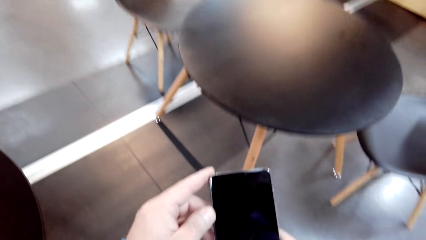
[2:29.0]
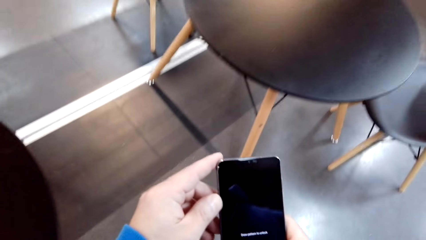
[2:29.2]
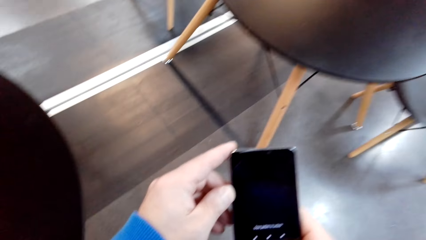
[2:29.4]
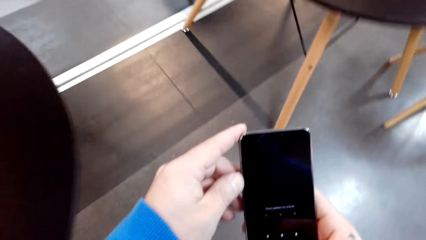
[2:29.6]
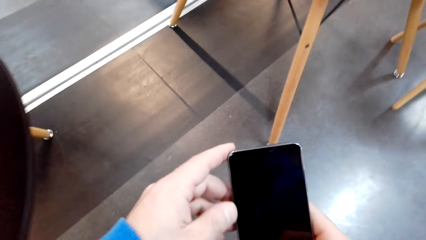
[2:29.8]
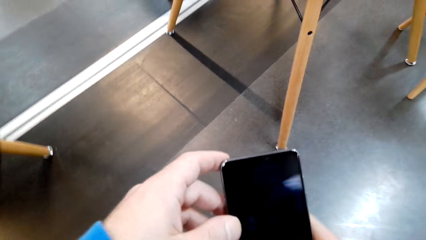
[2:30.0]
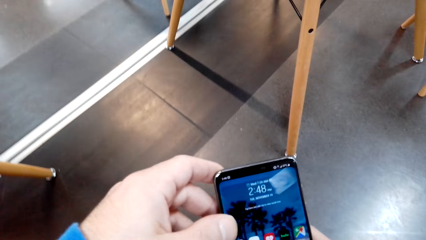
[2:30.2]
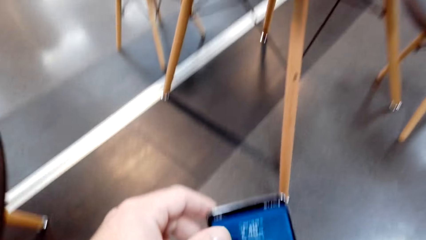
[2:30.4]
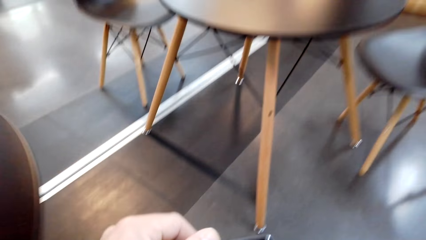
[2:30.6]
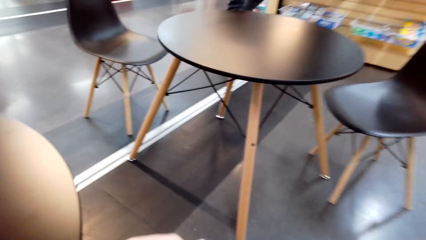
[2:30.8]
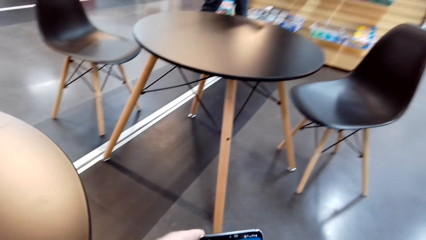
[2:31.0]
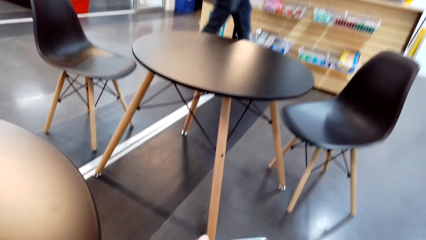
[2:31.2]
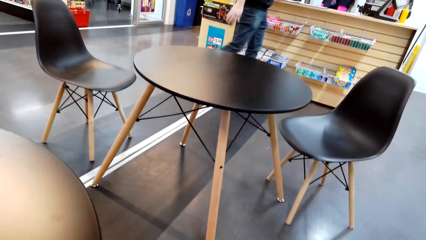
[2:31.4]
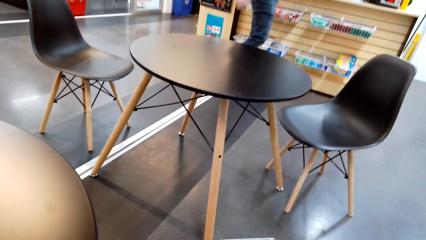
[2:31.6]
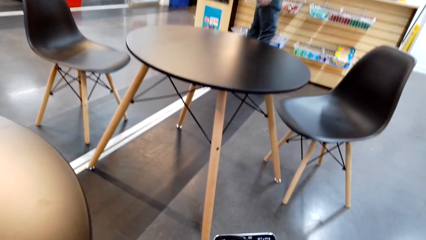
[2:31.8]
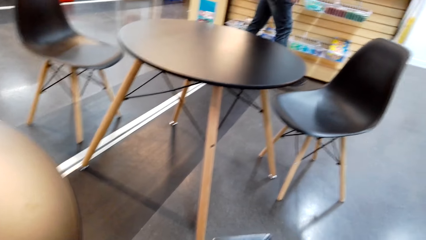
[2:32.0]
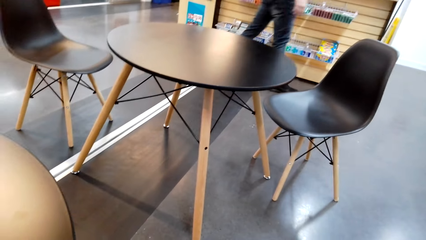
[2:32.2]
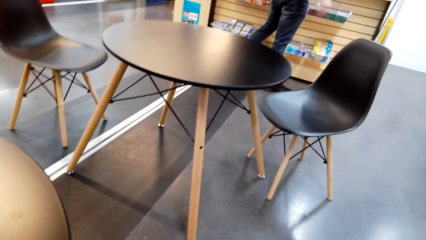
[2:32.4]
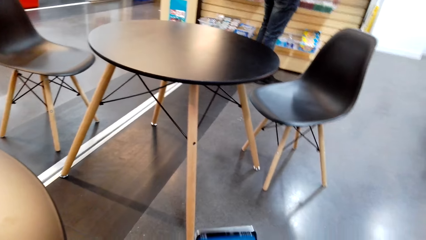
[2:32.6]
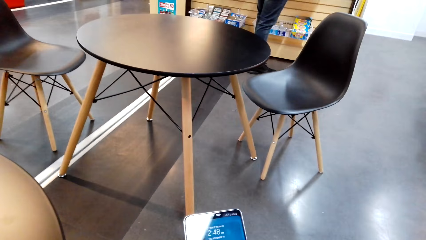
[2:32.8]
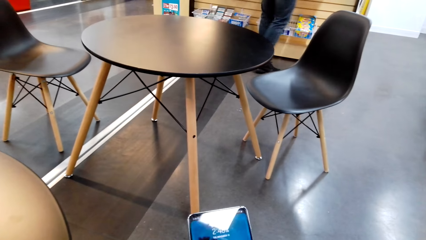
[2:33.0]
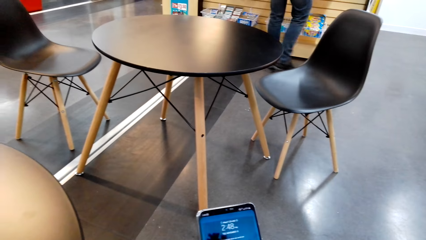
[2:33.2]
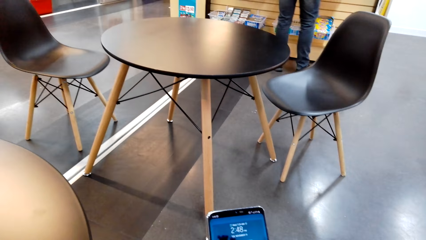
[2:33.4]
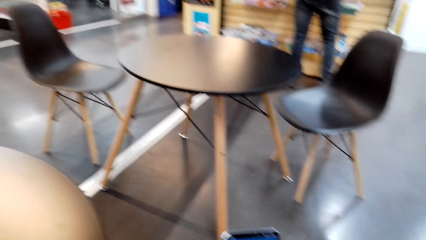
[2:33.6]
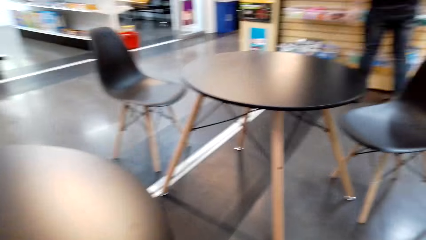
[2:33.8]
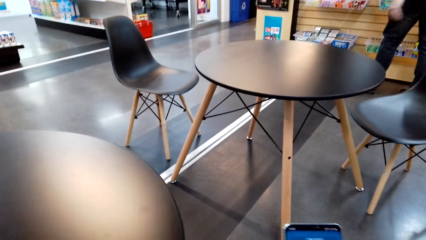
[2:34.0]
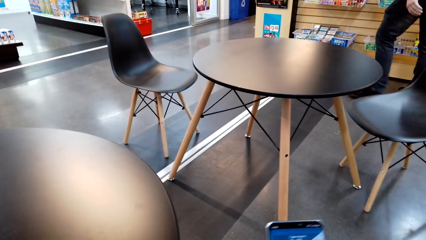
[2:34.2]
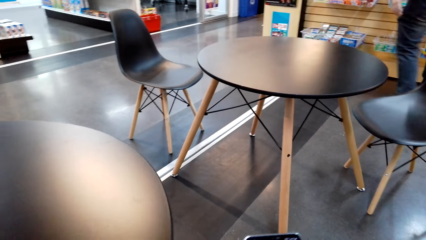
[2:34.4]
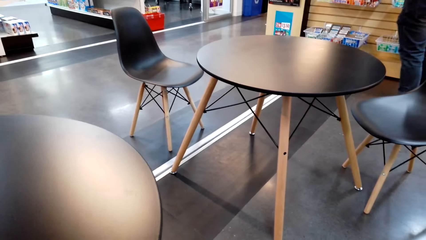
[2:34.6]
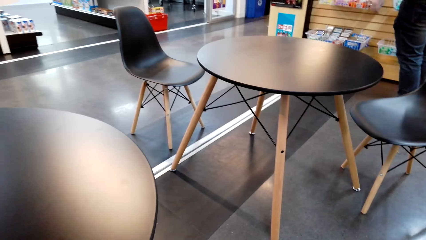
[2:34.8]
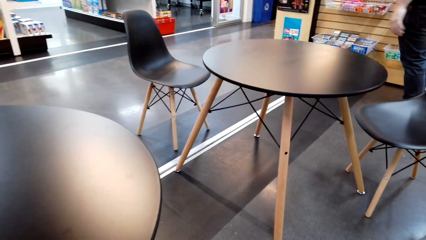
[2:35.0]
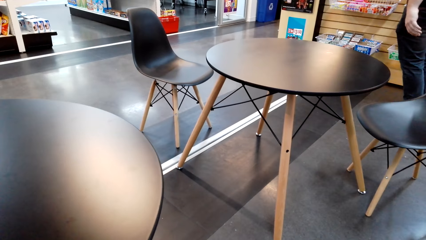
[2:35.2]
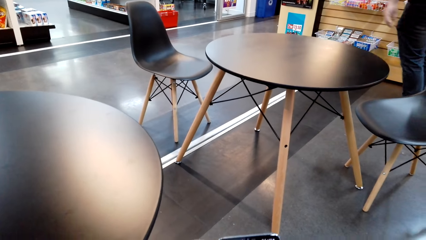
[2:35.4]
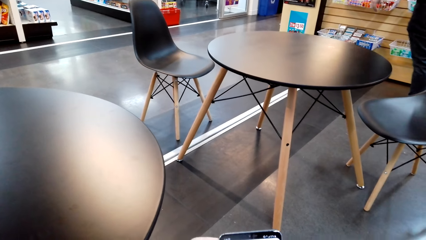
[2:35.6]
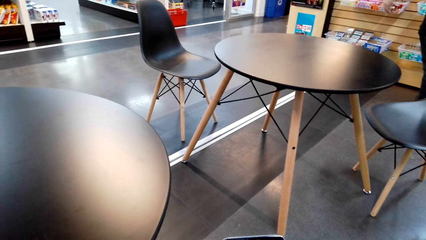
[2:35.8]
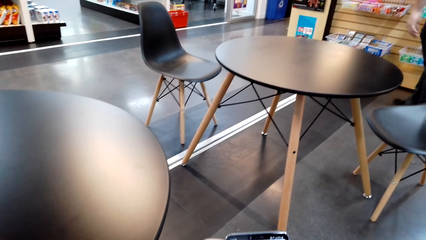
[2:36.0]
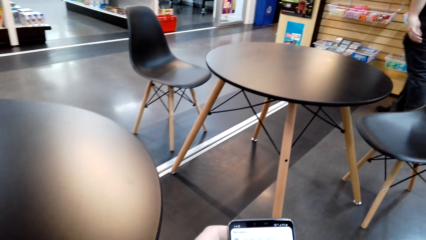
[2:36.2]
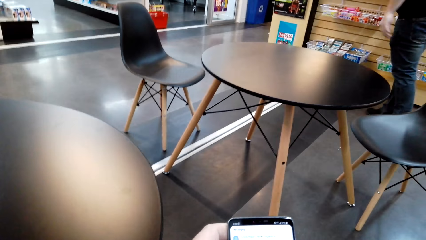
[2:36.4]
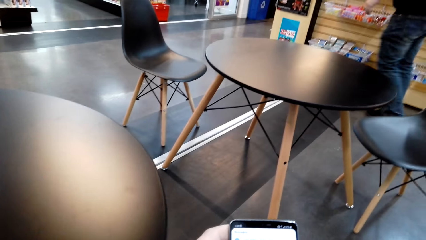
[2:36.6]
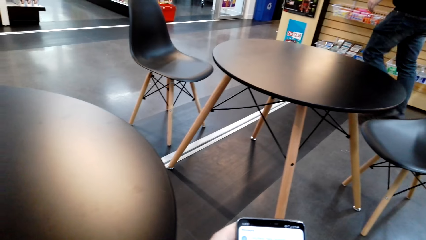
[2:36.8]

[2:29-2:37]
The camera wearer uses a phone. A person walks around the floor.

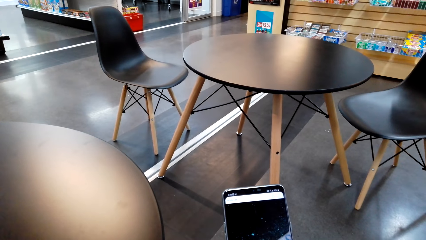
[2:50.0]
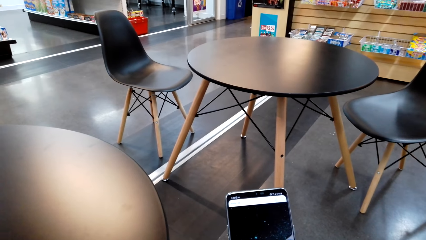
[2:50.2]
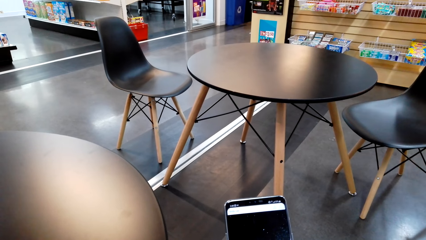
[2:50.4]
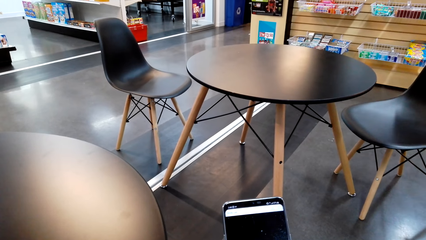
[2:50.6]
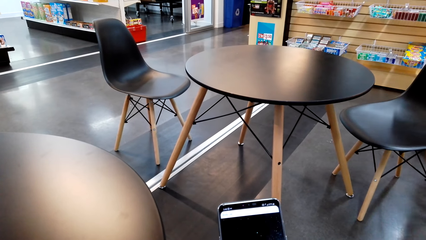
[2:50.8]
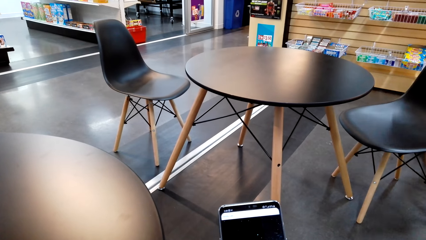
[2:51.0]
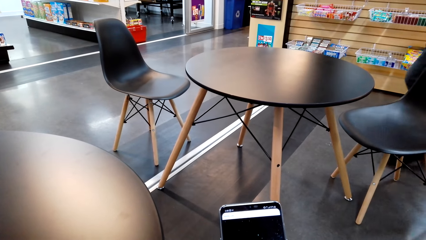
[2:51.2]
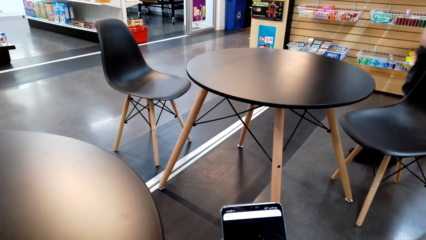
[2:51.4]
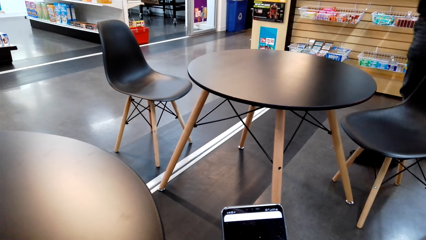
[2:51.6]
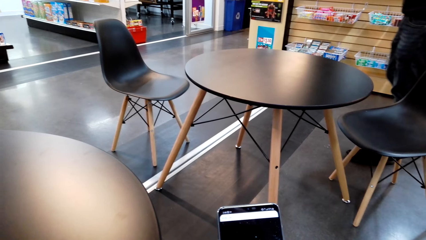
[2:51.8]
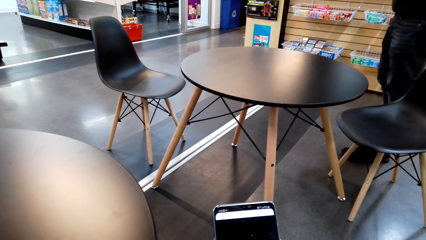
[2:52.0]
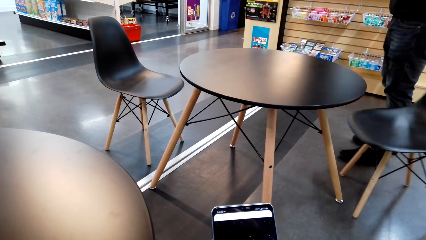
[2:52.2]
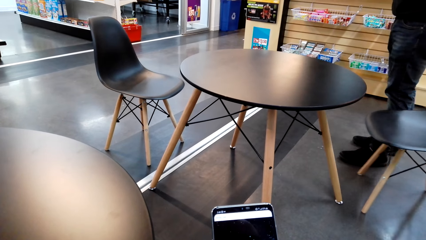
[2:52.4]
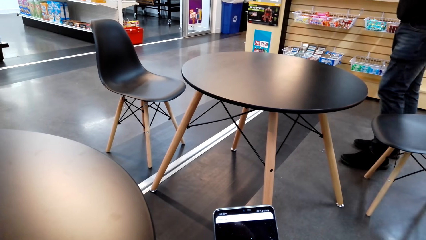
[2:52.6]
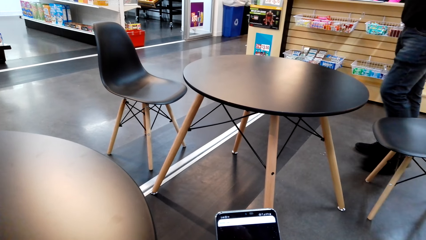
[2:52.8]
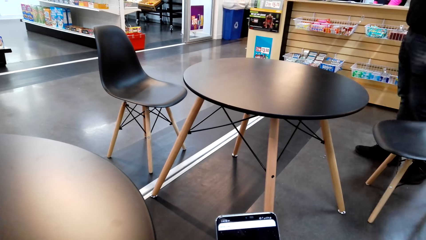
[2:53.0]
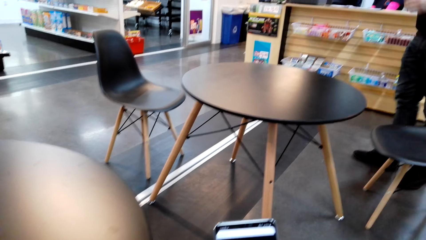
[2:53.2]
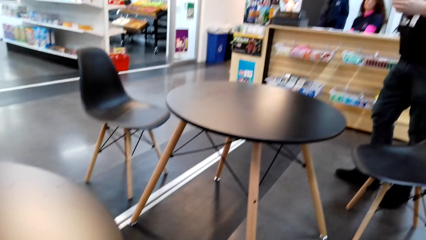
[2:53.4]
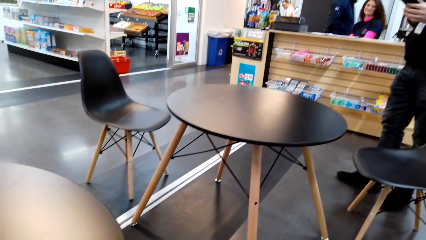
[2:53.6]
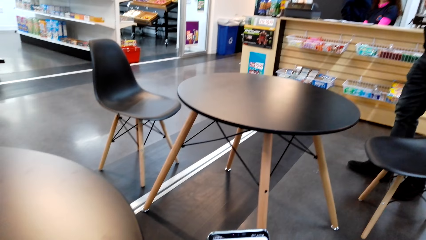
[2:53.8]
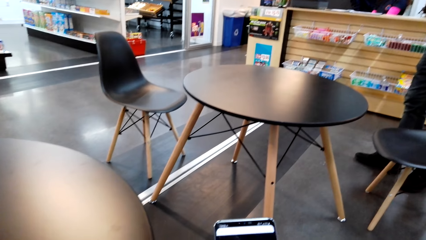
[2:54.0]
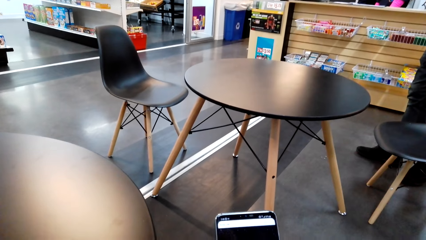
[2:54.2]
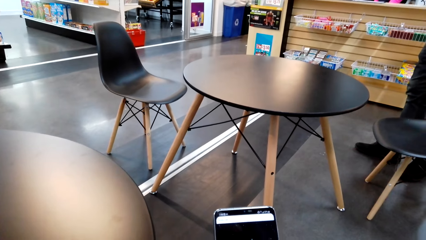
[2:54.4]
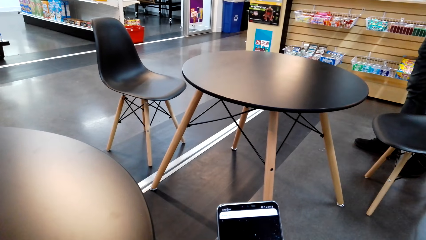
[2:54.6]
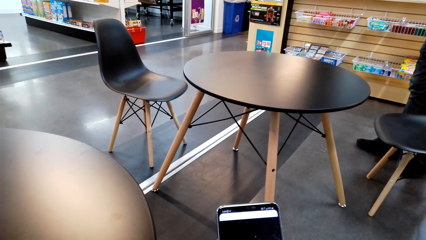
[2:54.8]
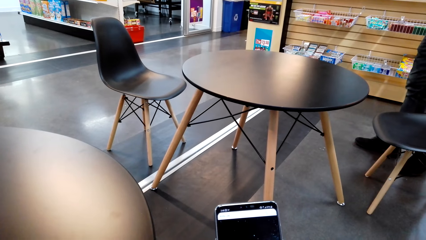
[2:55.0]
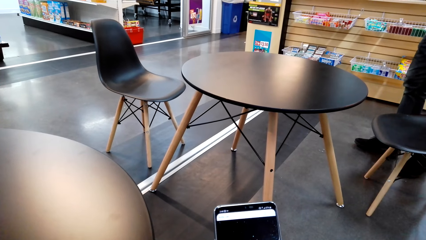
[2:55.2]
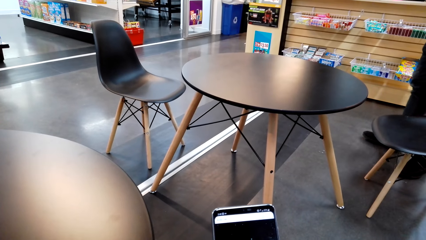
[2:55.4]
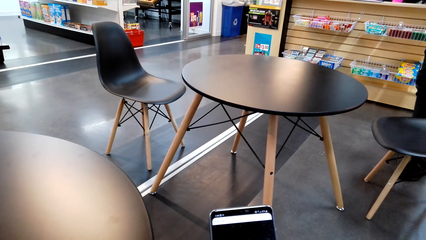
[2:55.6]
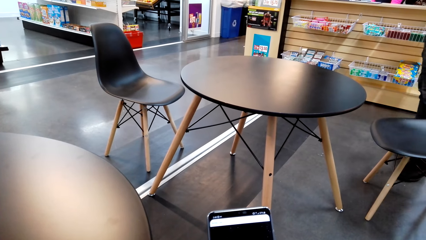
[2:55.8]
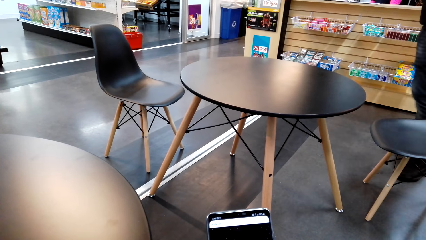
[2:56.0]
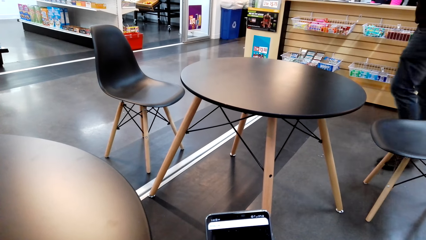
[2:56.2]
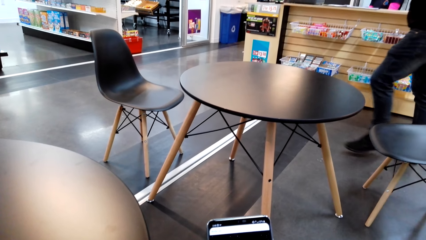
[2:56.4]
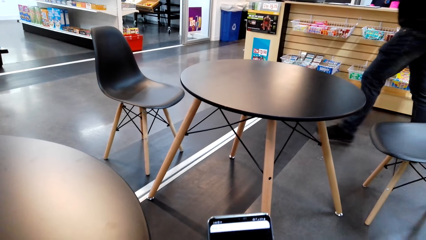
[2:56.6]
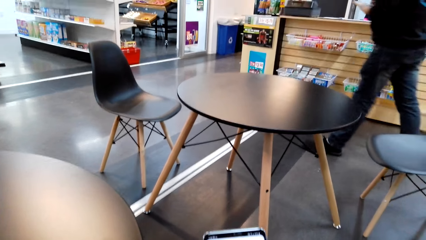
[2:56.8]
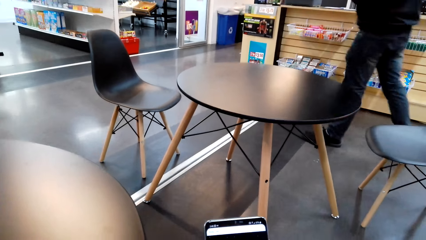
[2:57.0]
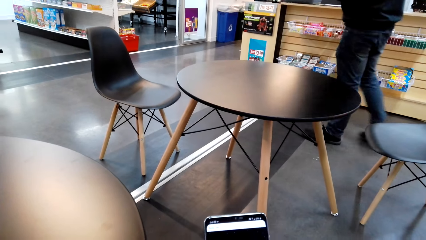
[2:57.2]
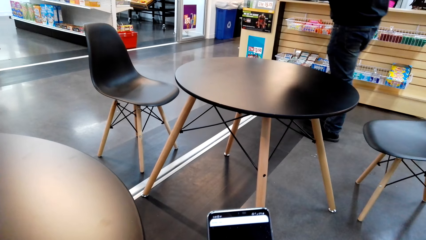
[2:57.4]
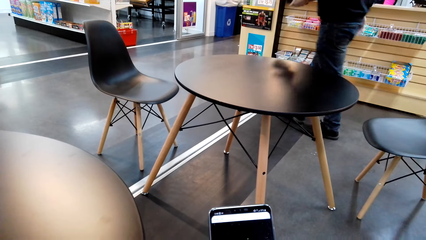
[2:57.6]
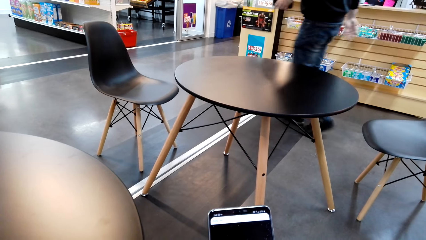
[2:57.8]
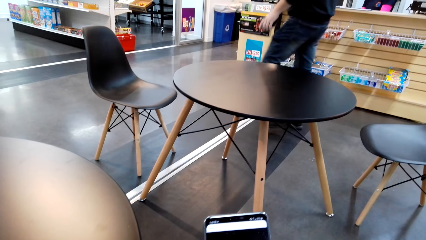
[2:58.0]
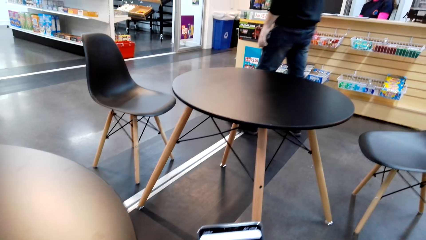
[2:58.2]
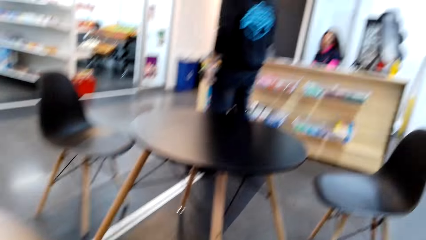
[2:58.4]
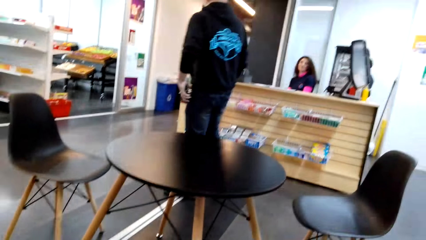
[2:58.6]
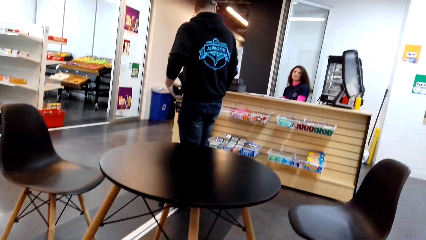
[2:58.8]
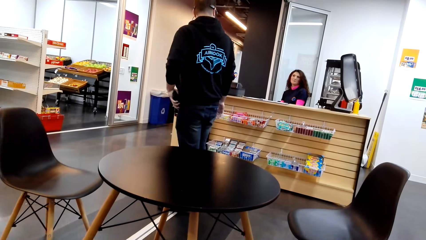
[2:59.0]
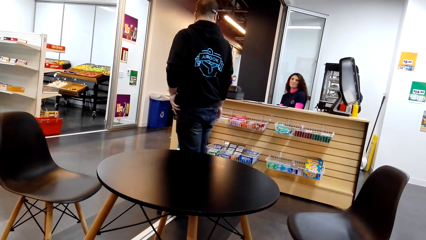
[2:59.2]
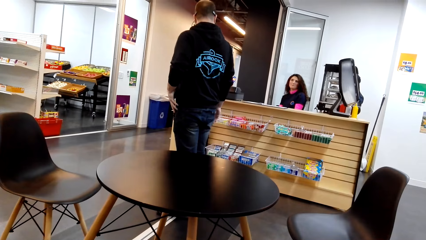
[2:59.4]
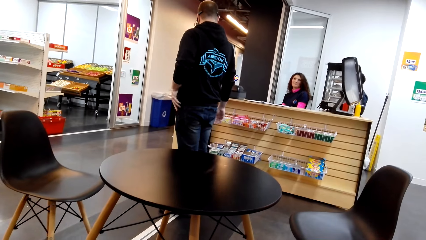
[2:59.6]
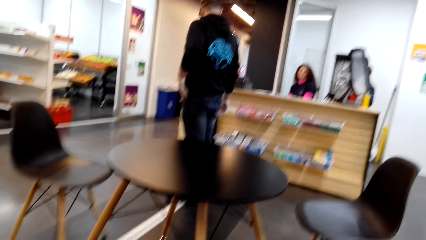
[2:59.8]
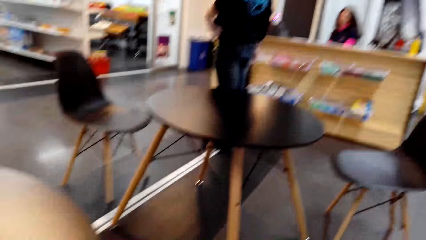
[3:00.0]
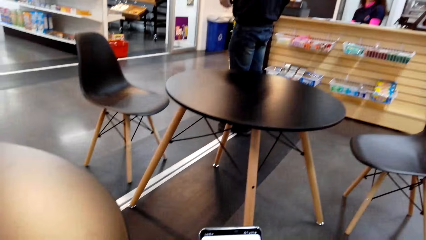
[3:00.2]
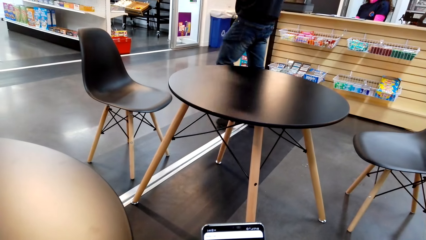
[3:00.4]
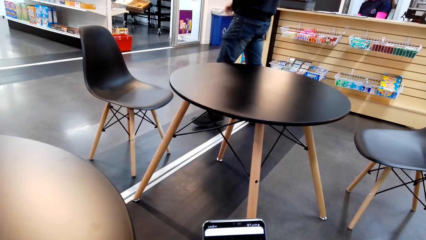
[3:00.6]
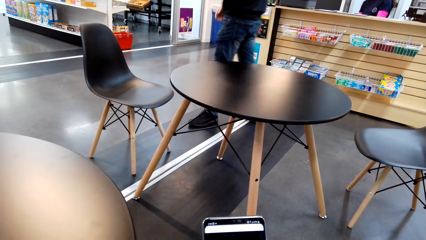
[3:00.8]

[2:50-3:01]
A person pulls a chair. The person walks on the floor.
